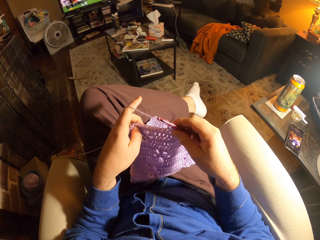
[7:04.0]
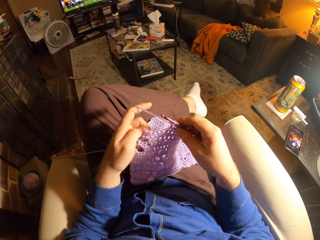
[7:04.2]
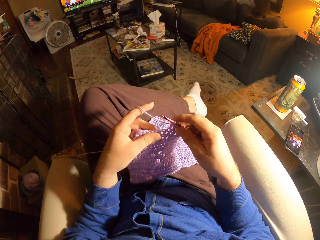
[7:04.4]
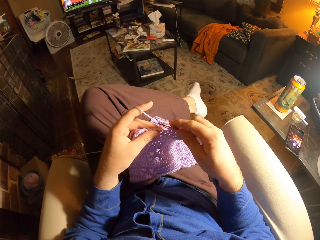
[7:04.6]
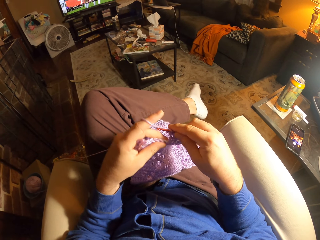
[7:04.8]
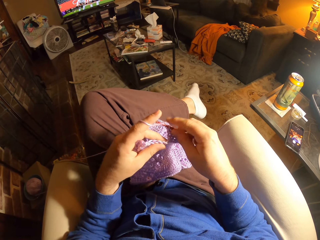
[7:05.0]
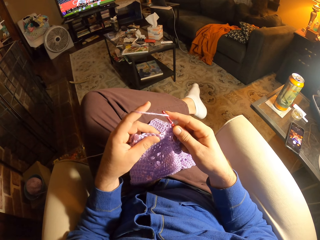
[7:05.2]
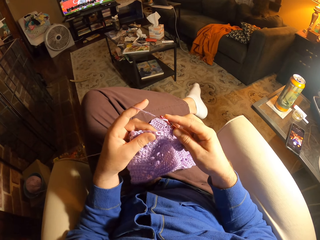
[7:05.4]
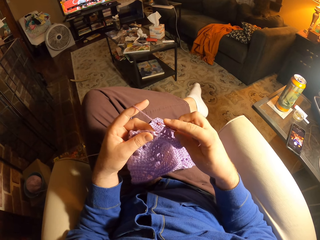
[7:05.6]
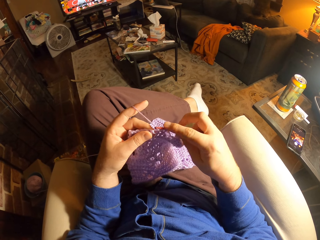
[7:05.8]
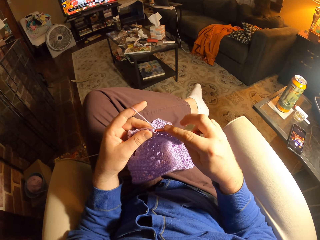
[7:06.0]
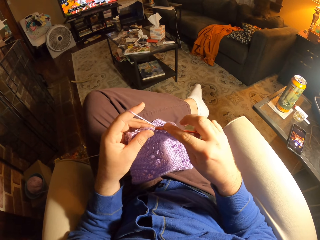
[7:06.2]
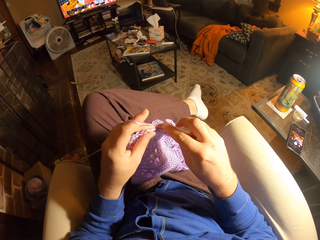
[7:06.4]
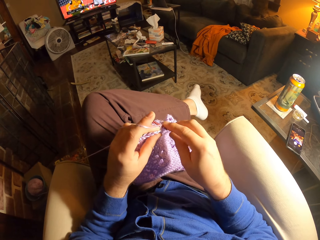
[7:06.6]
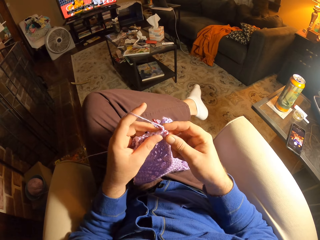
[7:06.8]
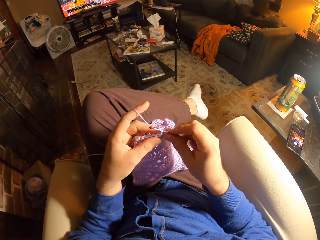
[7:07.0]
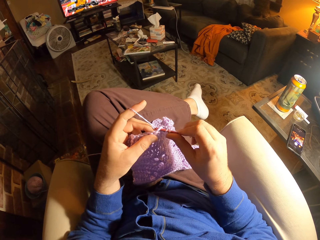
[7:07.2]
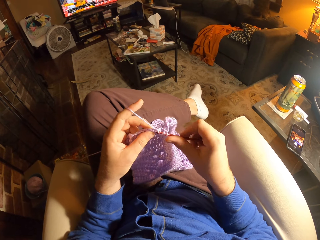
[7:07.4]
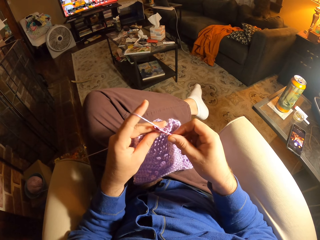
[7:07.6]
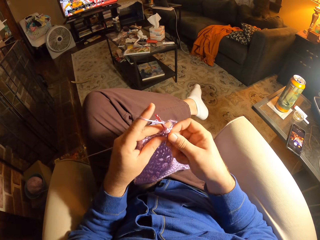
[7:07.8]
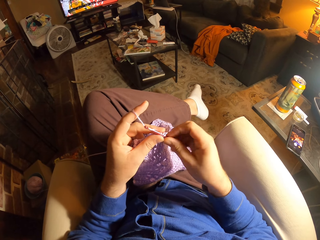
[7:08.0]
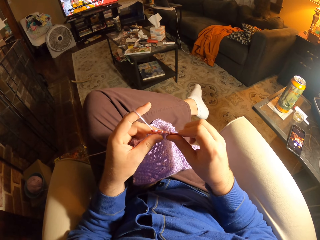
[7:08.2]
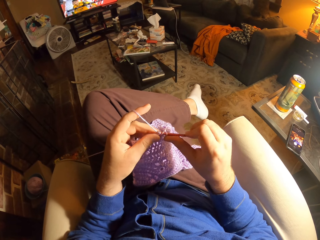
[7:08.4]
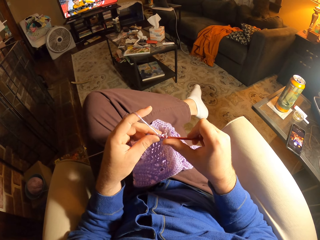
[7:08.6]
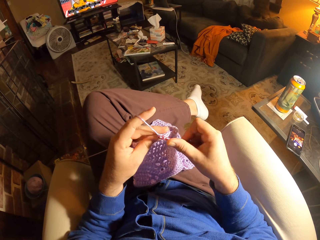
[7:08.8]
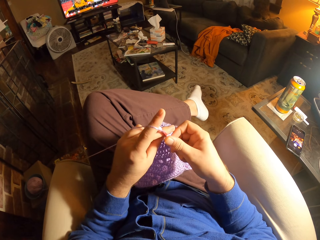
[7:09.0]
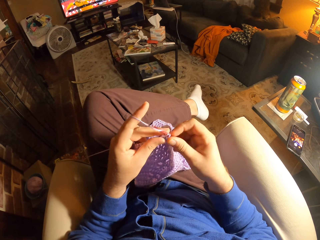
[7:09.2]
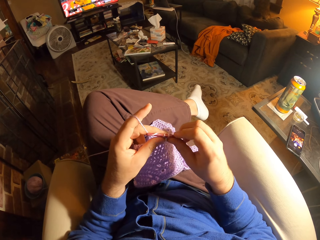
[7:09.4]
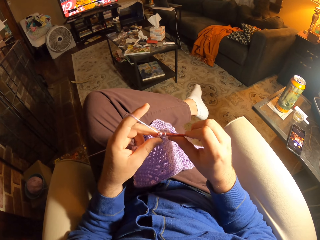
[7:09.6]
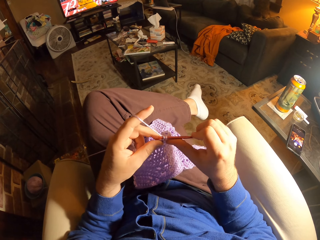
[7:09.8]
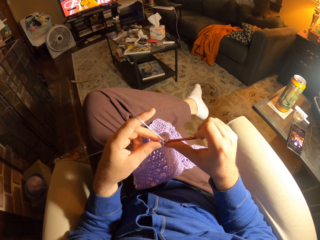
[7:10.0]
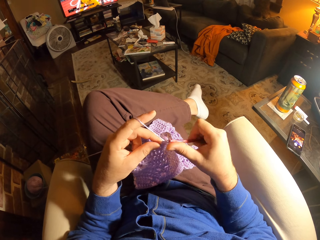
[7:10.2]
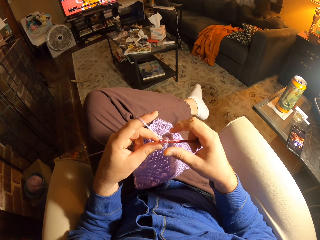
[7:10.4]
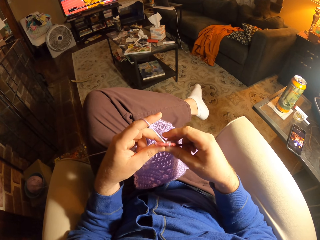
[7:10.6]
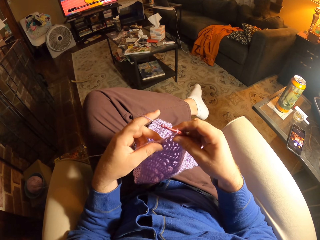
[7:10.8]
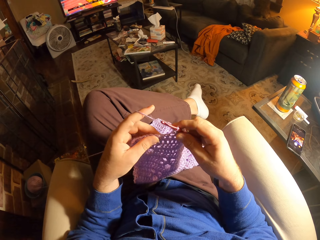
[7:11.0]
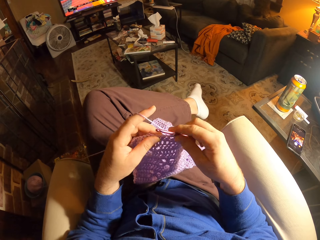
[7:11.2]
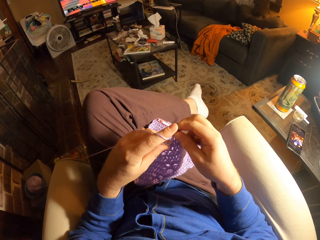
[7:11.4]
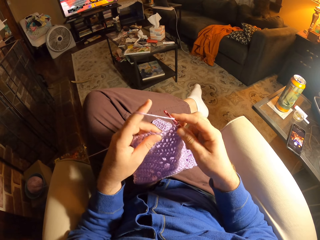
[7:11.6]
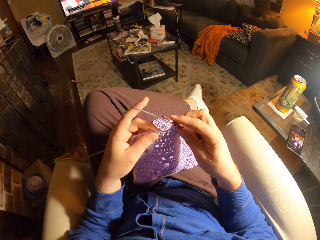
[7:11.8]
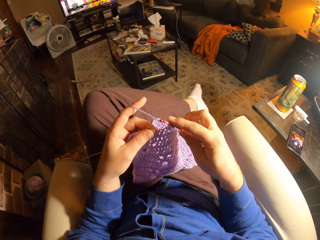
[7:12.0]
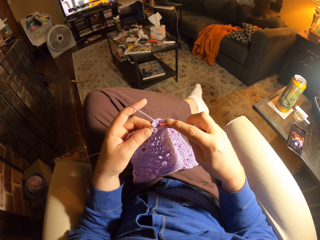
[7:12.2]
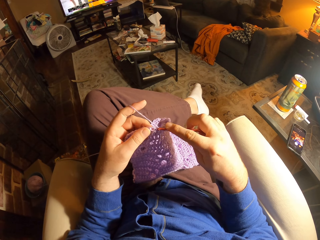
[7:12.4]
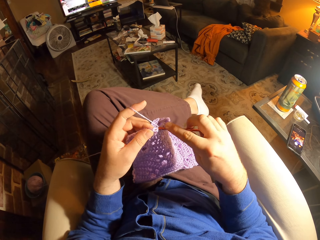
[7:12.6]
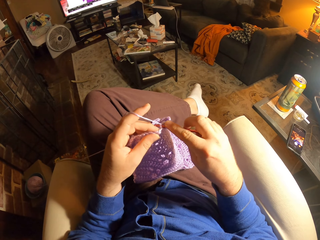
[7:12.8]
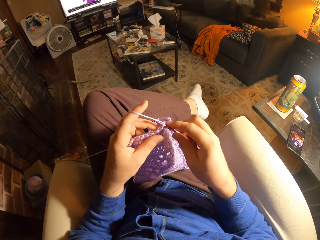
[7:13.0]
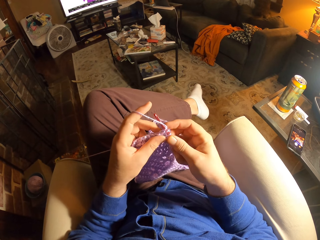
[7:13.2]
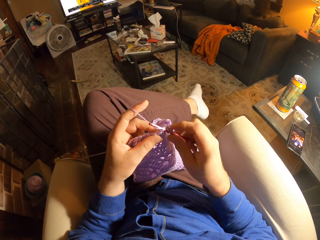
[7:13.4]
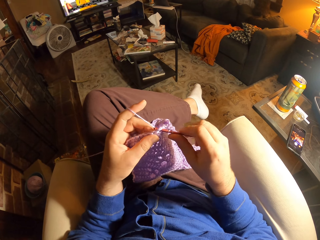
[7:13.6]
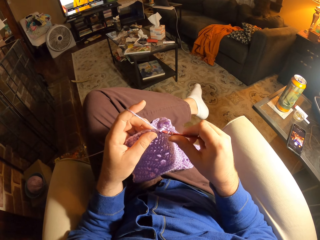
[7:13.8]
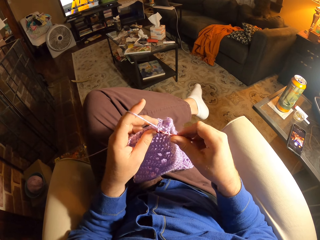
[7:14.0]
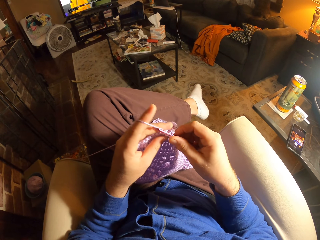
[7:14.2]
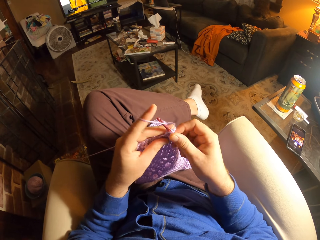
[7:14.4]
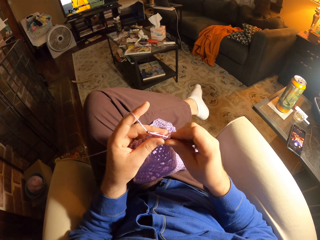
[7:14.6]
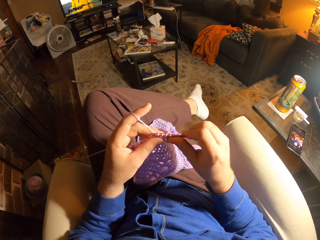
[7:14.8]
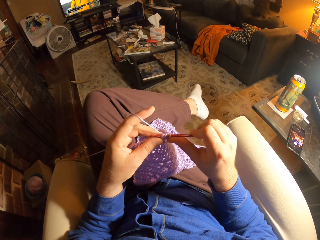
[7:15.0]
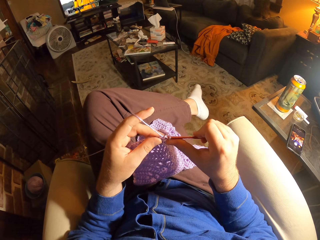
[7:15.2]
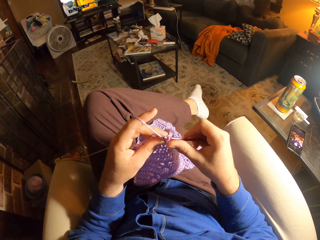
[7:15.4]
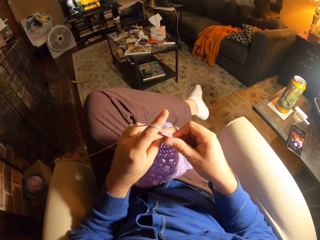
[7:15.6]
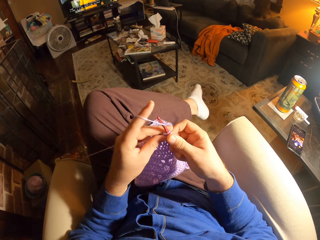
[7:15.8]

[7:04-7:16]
The camera wearer adjusts the fabric. They loop the yarn around a crochet hook. They crochet using the crochet hook. They adjust the fabric. They loop the yarn around the crochet hook. They crochet using the crochet hook.

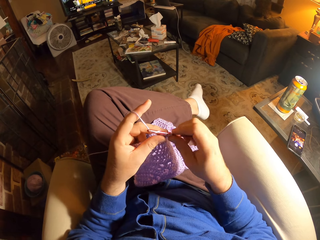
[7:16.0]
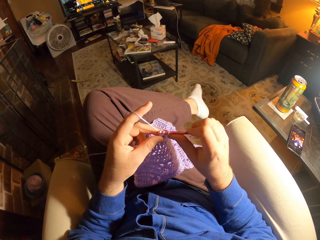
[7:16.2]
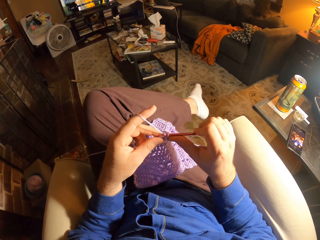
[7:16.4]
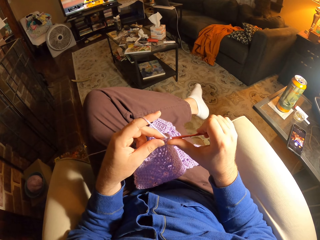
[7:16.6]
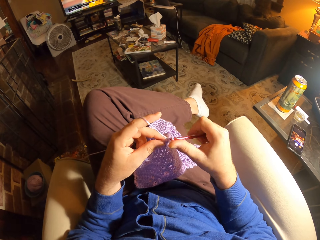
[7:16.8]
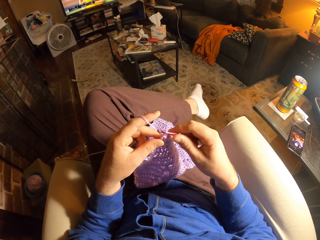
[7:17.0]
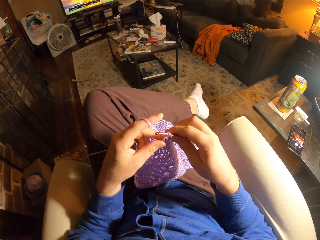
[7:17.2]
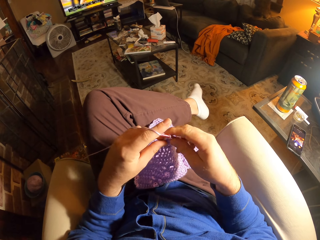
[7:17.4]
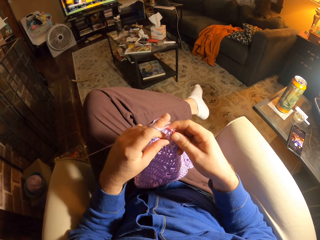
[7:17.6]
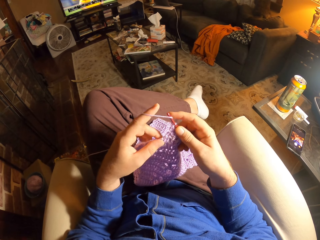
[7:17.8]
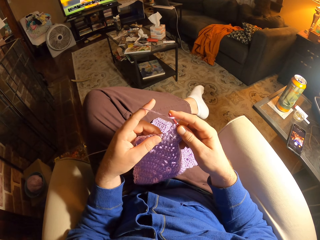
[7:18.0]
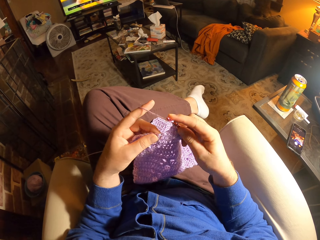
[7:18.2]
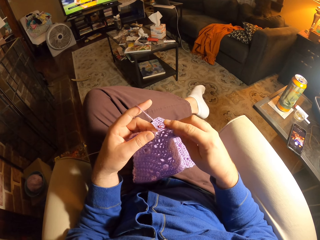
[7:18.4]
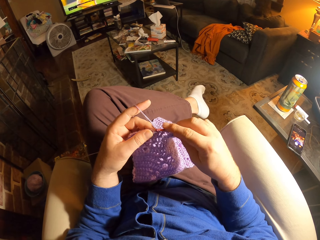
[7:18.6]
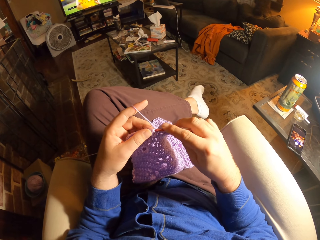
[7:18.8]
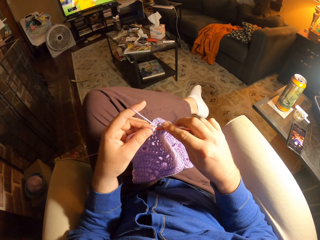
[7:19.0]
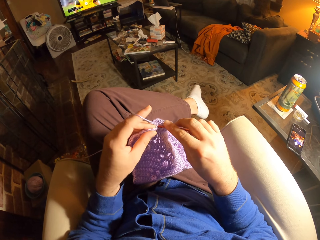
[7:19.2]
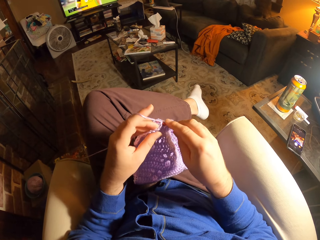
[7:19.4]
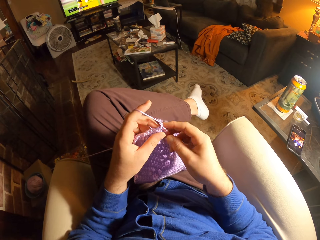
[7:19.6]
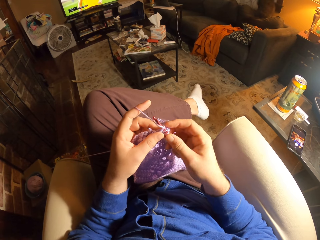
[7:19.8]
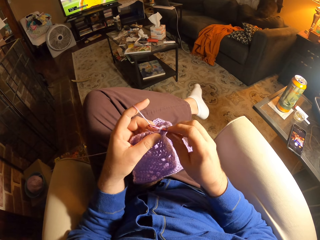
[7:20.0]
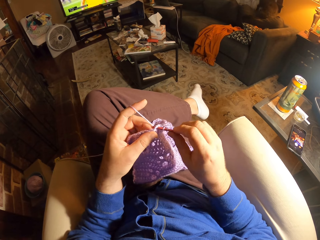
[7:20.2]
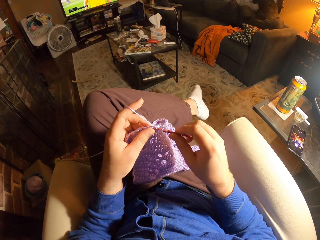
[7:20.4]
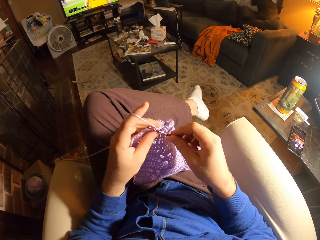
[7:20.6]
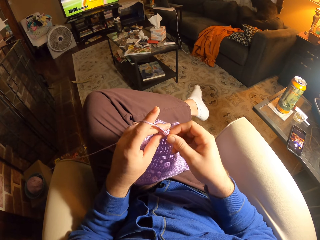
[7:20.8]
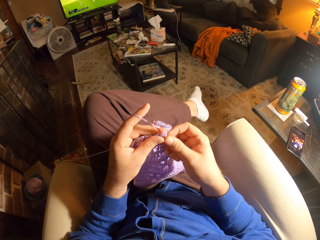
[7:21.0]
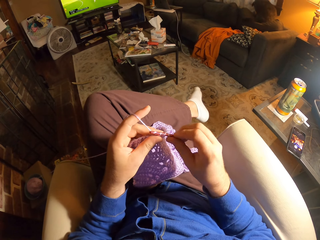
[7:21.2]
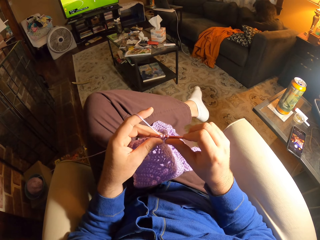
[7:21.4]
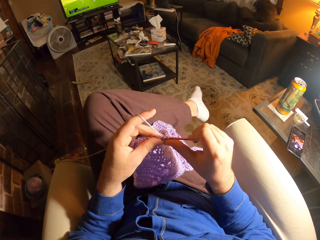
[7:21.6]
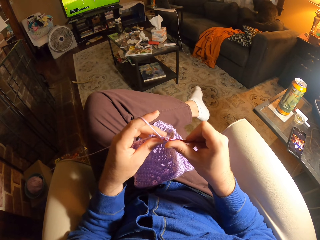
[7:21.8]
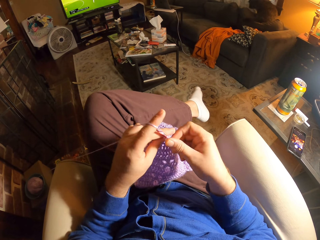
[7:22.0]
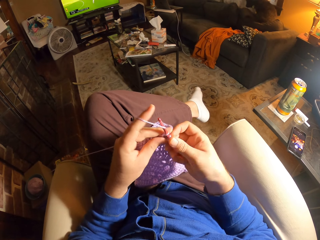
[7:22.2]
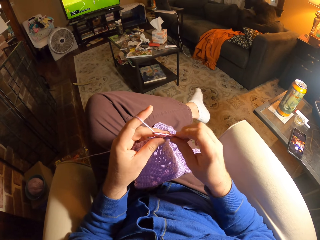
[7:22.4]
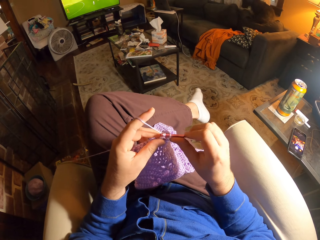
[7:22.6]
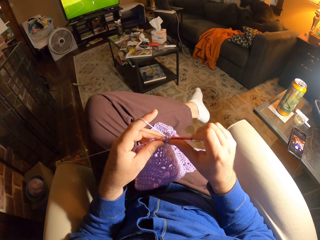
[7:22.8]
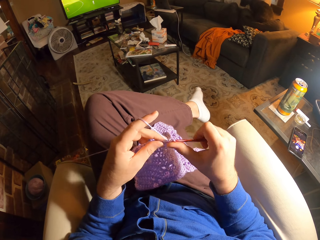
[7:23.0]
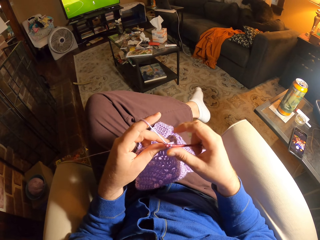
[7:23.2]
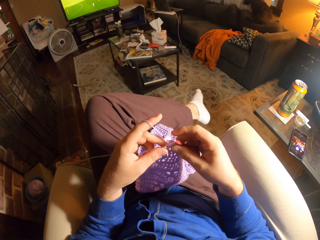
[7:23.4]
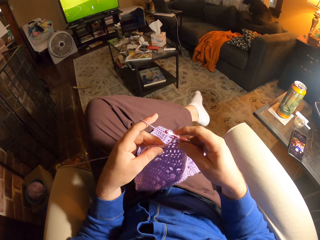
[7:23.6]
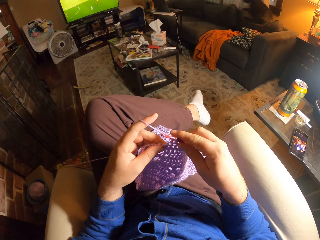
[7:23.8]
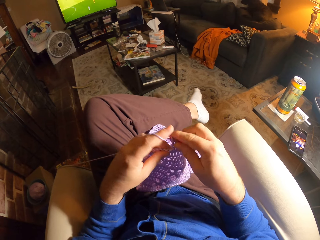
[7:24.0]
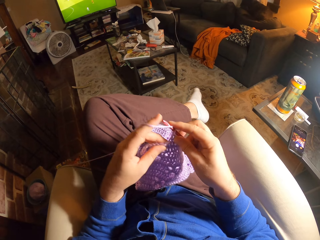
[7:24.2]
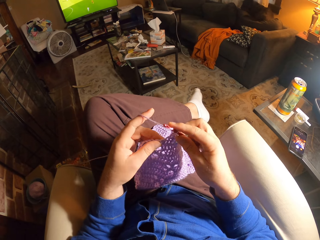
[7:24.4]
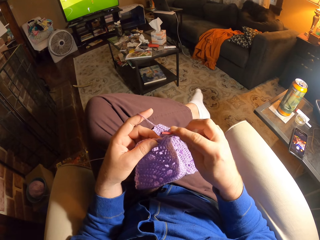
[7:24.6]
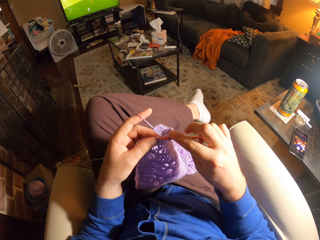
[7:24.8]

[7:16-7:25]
The camera wearer adjusts the fabric. They crochet using a crochet hook. They adjust the fabric. They loop the yarn around the crochet hook.
